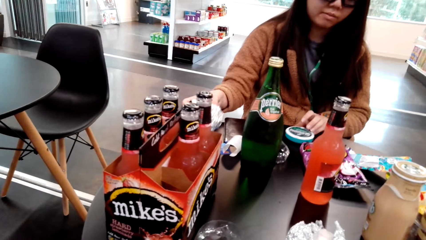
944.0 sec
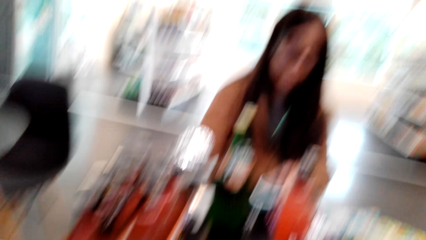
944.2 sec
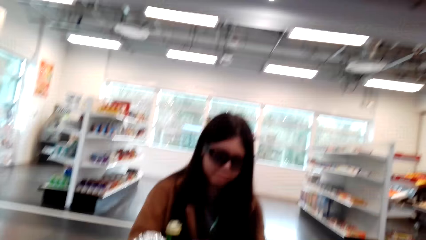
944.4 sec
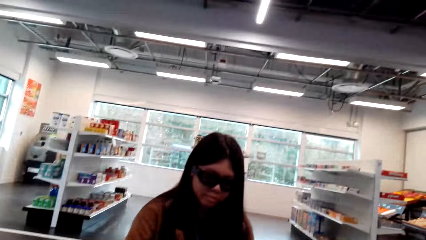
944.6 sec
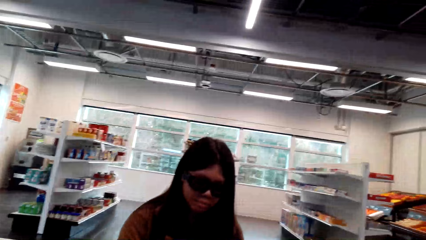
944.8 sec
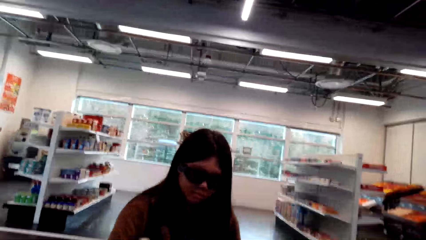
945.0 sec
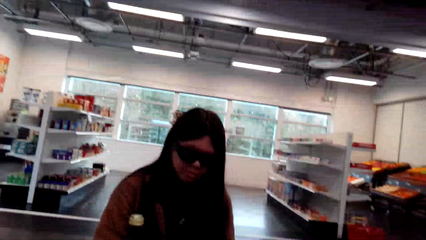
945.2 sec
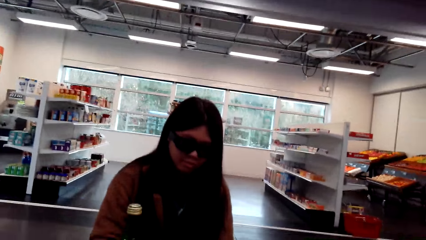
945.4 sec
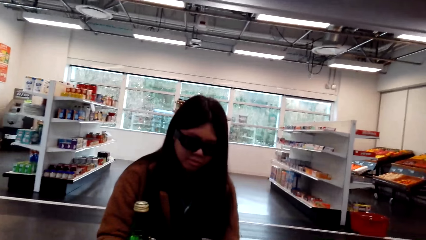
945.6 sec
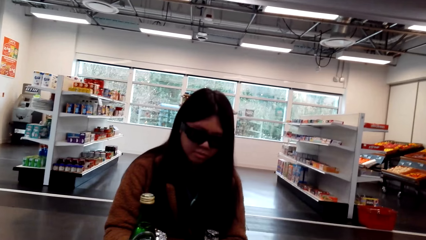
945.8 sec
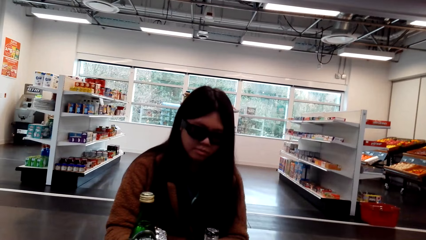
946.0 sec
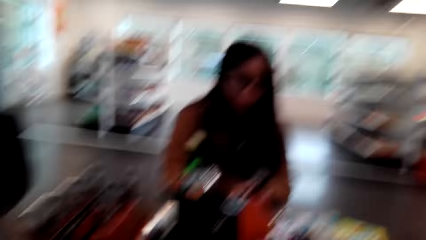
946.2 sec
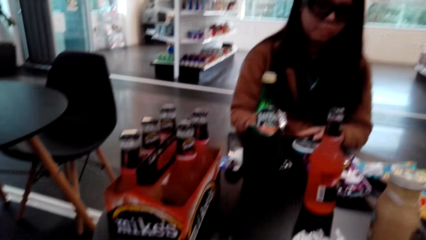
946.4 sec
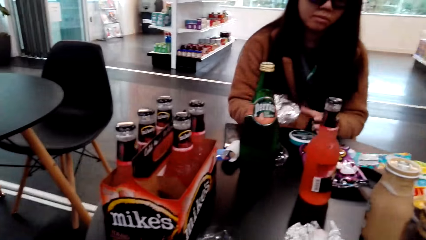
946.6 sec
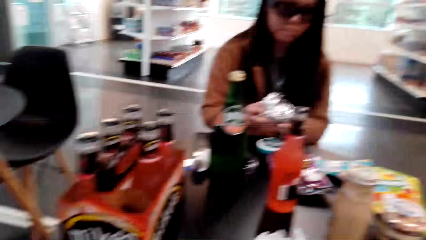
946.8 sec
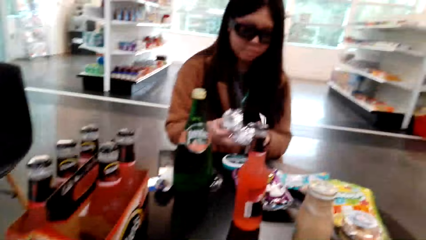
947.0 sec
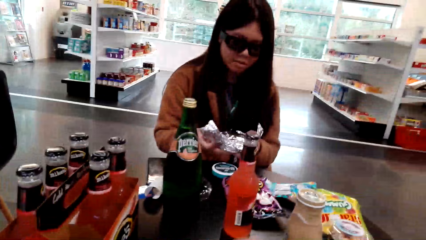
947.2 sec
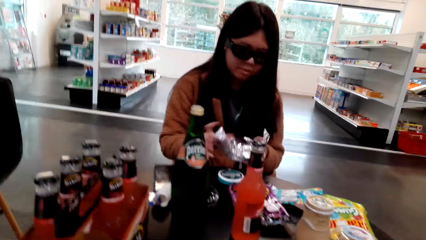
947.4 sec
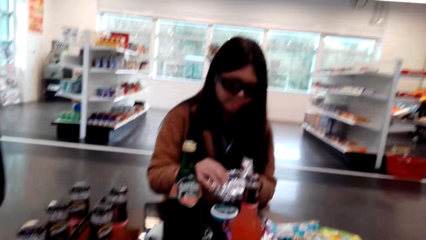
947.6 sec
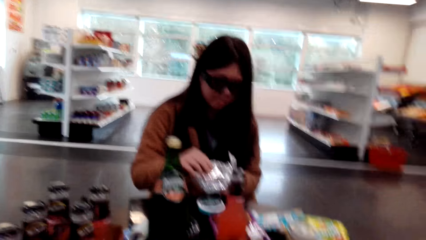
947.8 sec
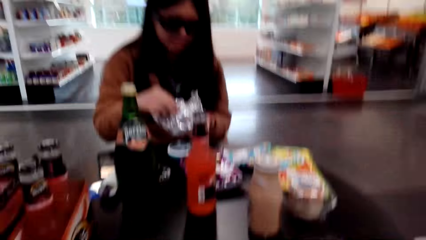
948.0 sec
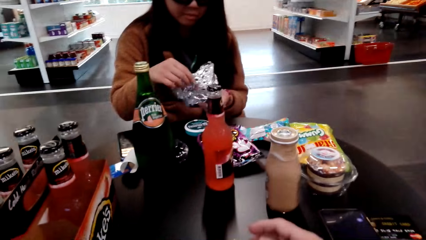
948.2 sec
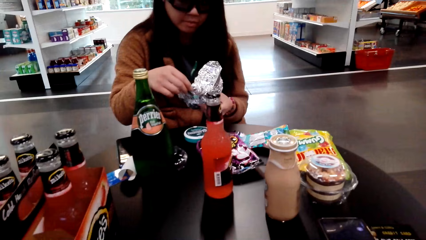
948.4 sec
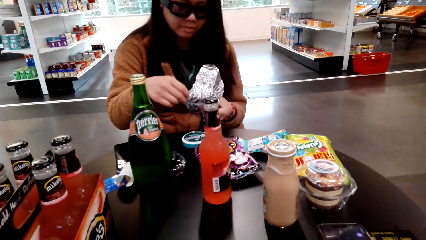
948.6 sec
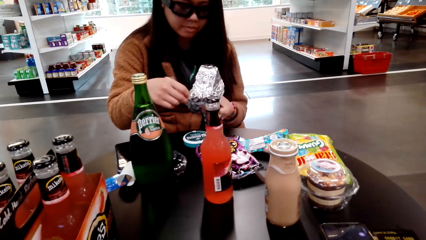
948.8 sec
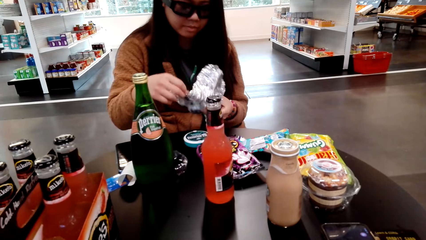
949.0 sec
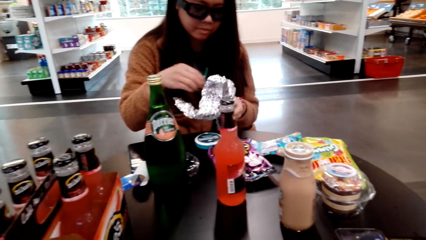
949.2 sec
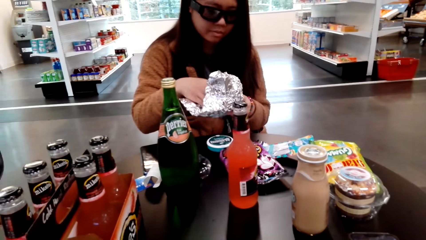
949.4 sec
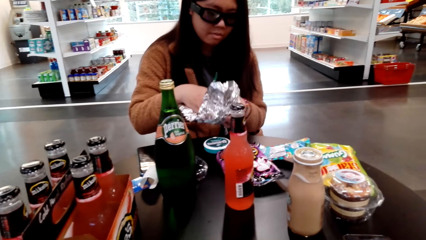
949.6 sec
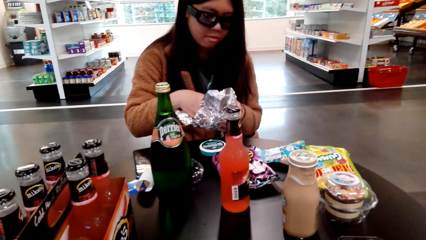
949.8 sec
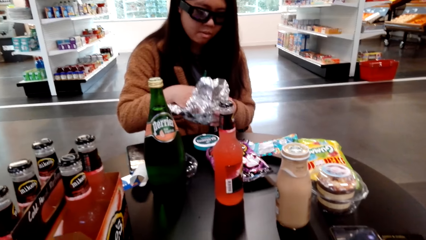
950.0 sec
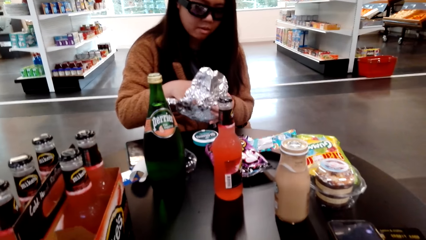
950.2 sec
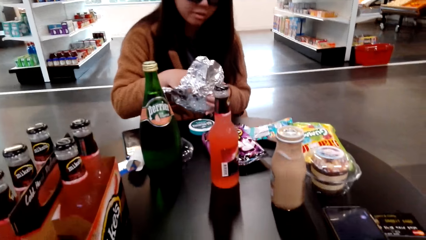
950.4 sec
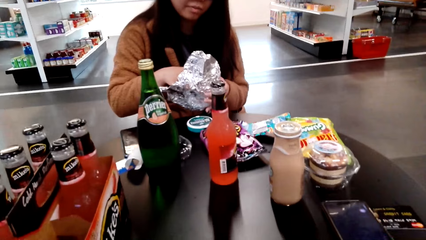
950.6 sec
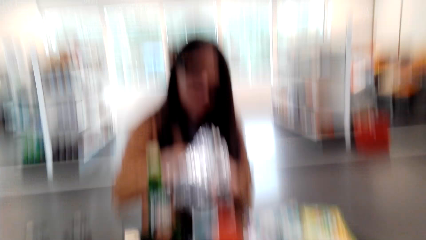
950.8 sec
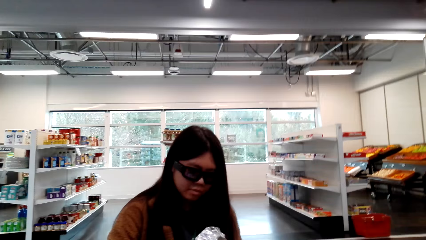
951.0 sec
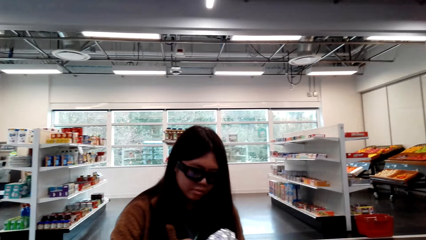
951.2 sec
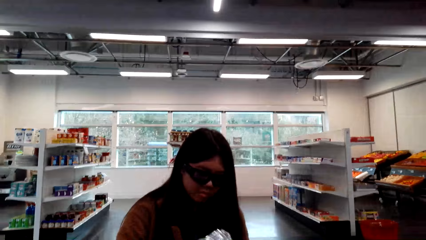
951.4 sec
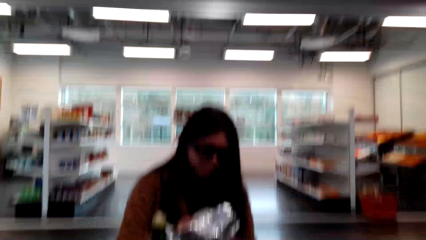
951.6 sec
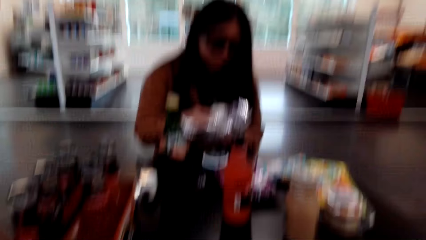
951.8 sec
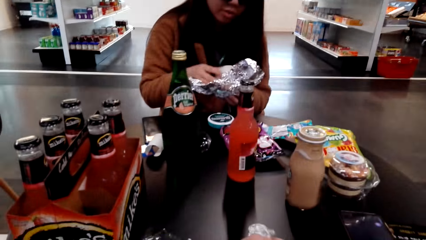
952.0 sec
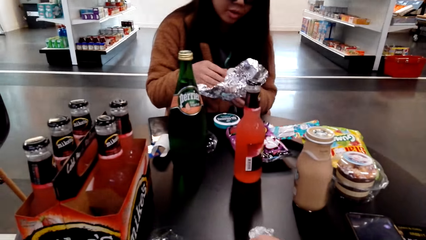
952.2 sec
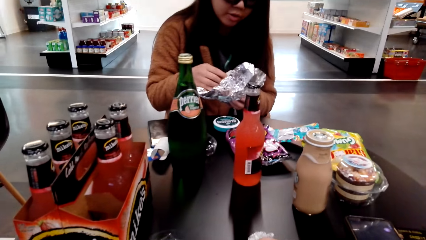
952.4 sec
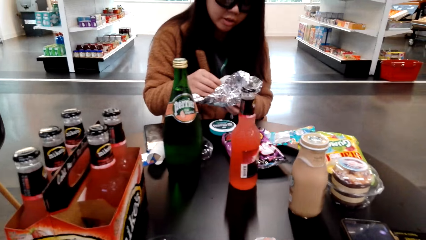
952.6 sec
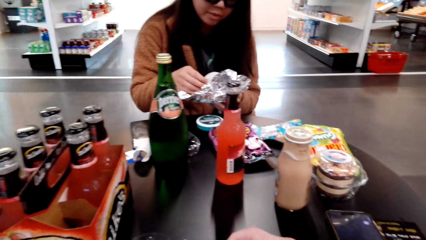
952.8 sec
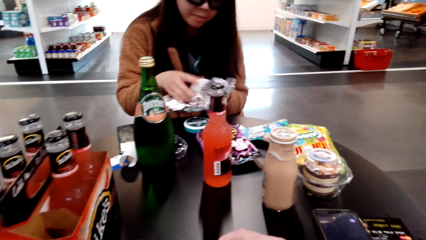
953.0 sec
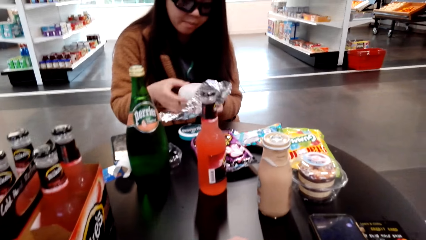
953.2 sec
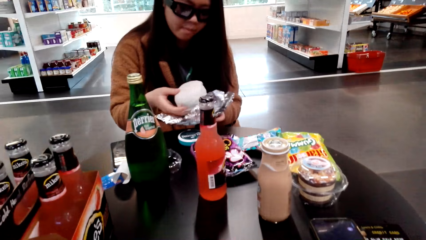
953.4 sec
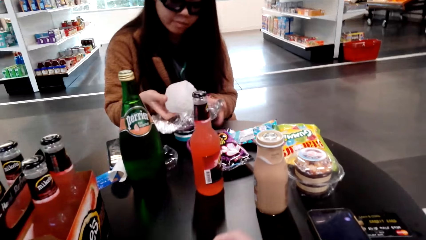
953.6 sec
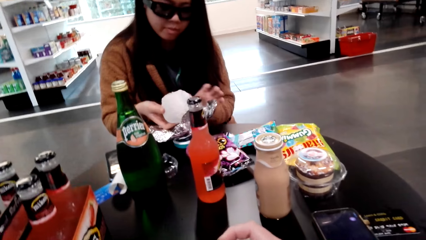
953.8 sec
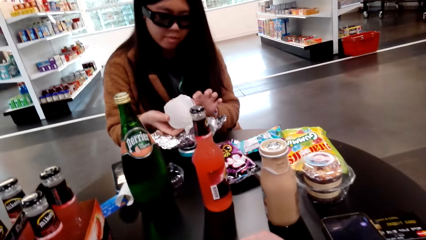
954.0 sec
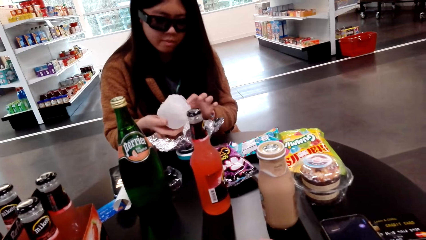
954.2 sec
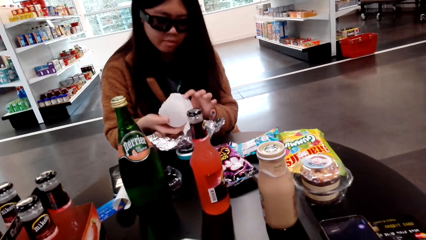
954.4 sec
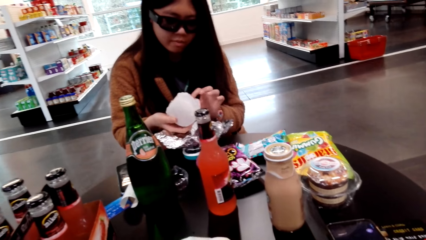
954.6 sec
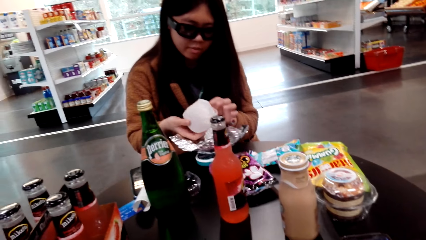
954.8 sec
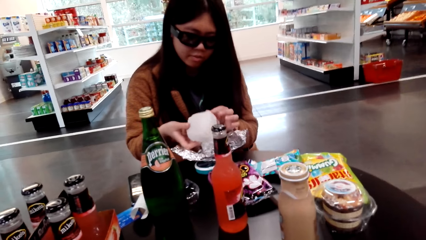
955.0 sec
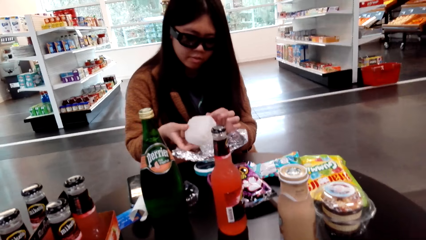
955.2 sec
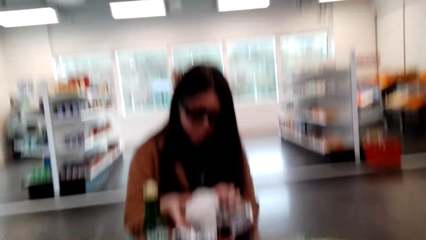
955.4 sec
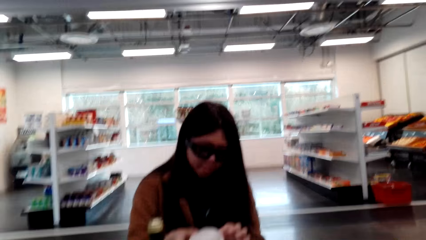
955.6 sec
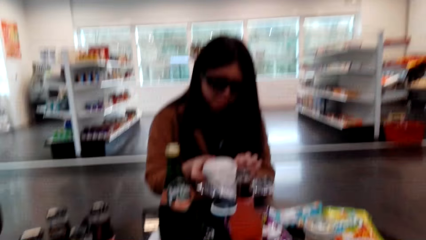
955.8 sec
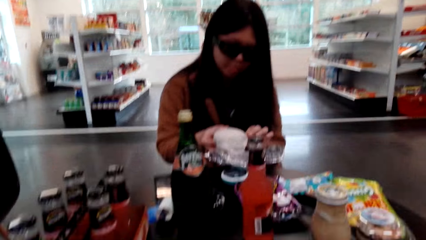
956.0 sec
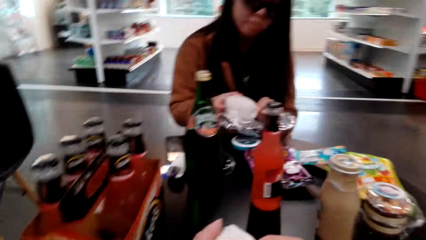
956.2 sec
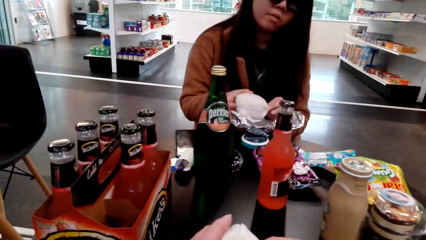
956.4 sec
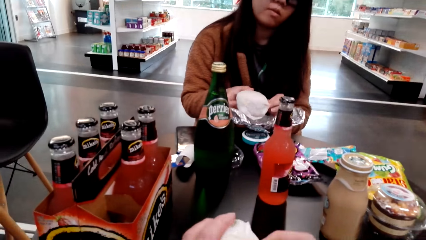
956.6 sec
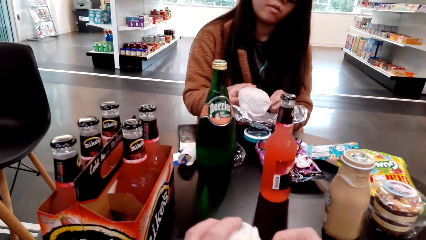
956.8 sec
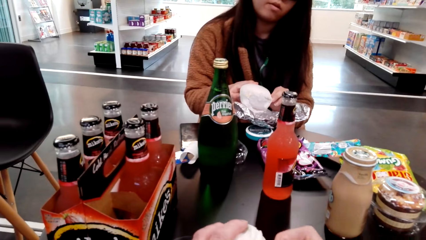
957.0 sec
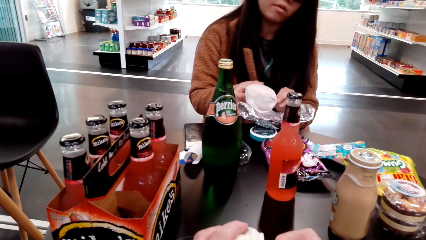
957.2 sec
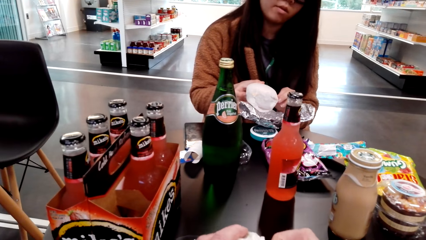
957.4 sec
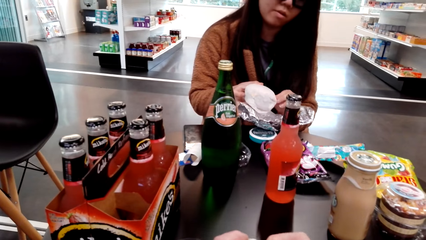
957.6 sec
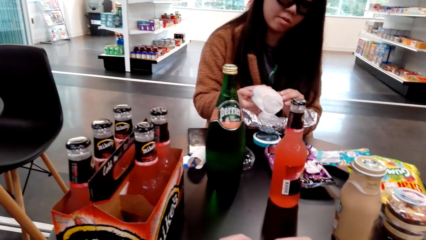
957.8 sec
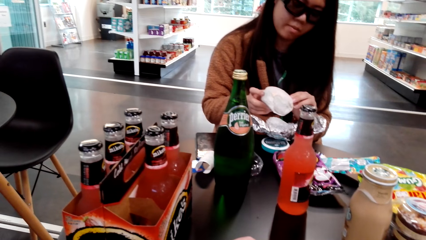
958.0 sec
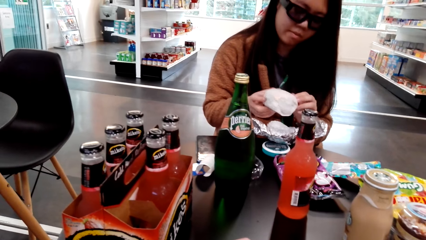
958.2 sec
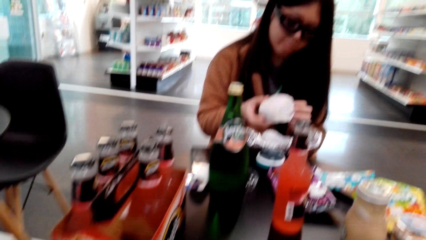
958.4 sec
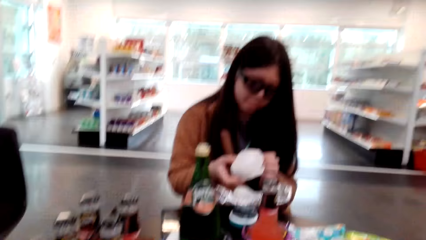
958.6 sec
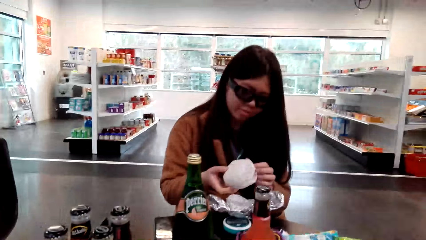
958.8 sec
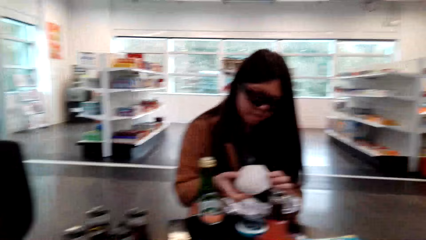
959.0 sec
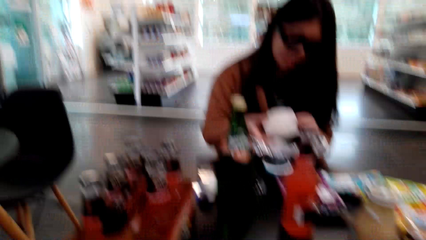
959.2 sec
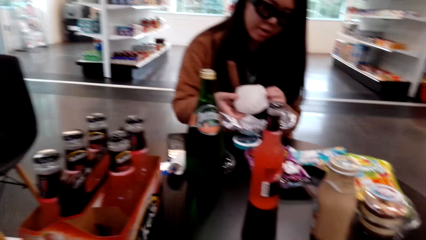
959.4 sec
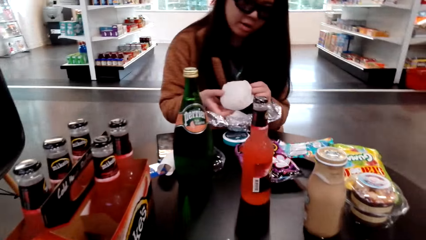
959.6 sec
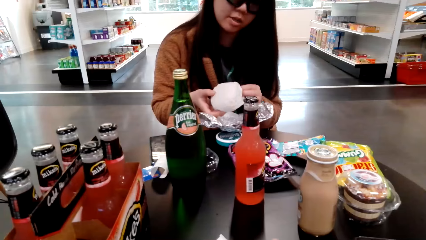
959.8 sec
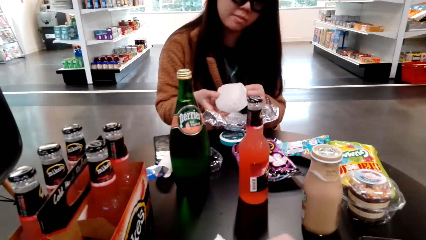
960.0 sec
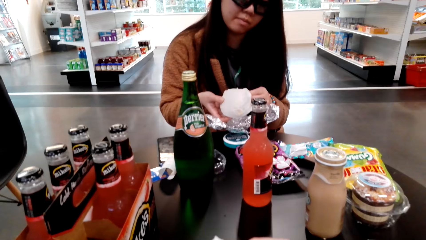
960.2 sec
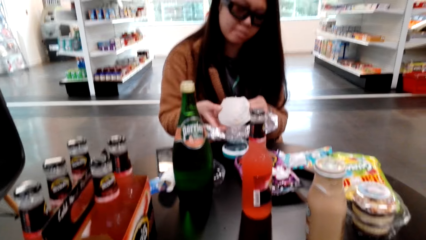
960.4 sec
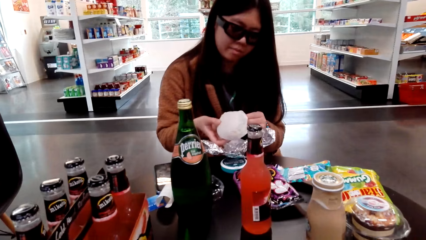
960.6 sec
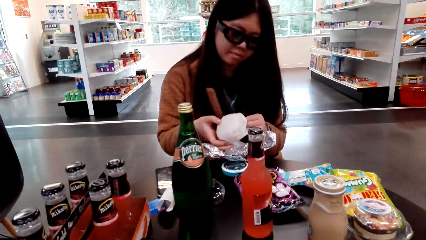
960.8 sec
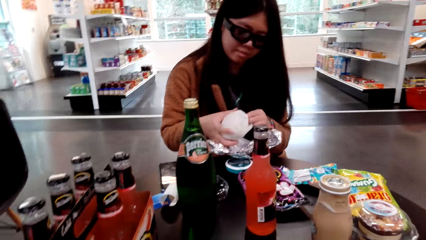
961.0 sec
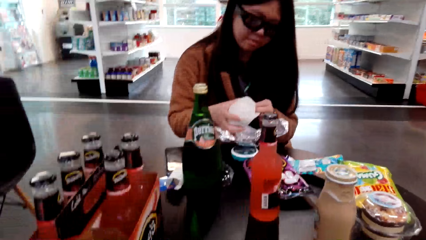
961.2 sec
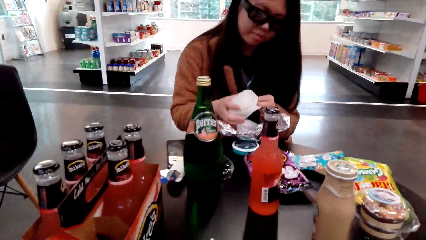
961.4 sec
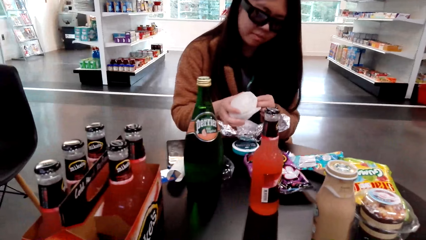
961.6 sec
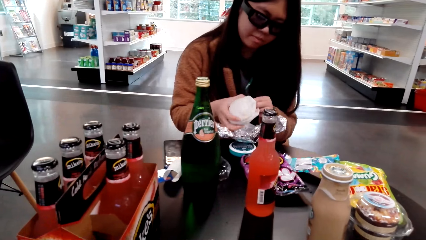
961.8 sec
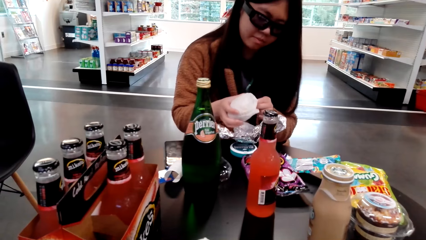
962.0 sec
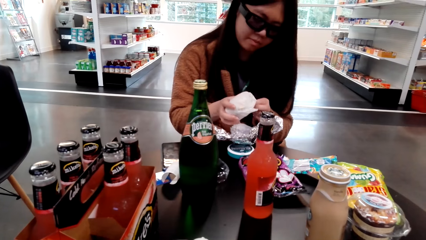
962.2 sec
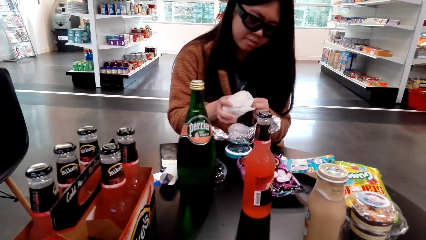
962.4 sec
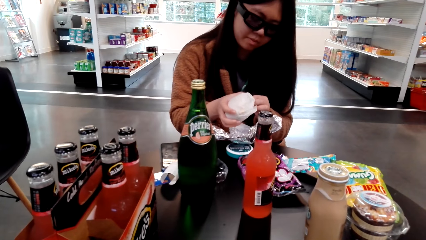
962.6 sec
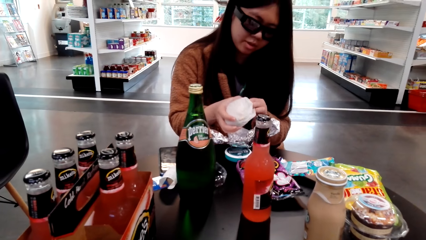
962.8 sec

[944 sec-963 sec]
The woman picks up the burger from the table and opens the burger. She touches something and opens something. The camera wearer looks around and speaks to the woman. The woman touches food. The camera wearer talks with the woman. The woman touches the food. The camera wearer touches something. The woman touches the food. The camera wearer talks with the woman. The woman speaks to the camera wearer.
